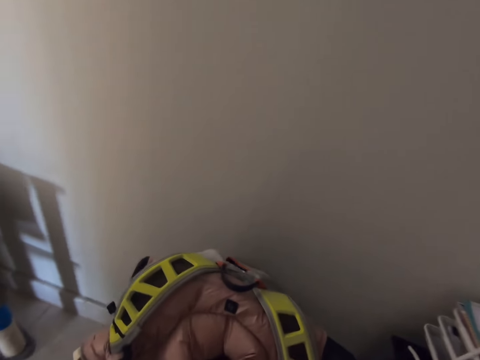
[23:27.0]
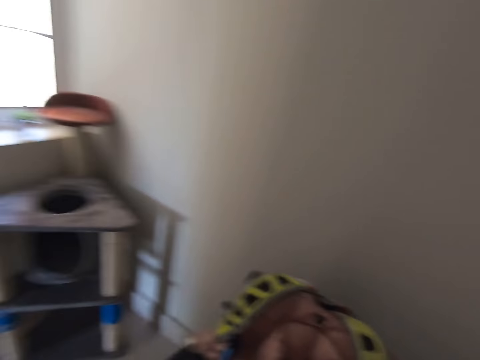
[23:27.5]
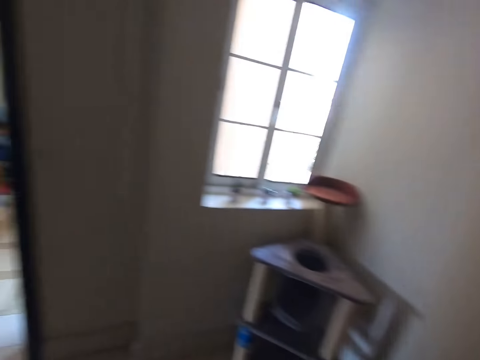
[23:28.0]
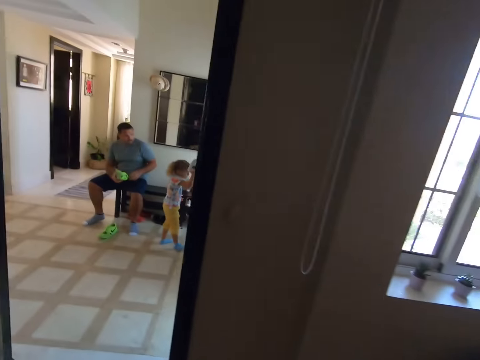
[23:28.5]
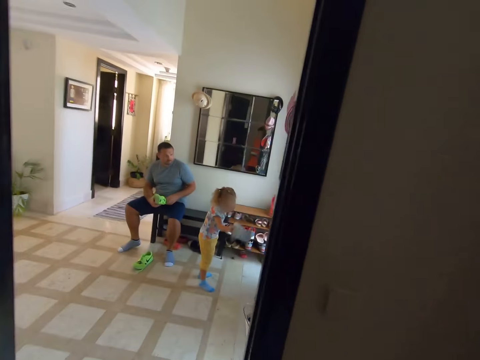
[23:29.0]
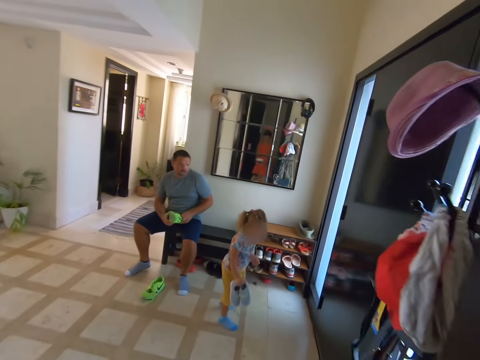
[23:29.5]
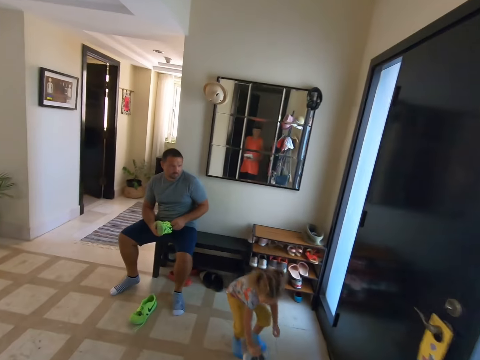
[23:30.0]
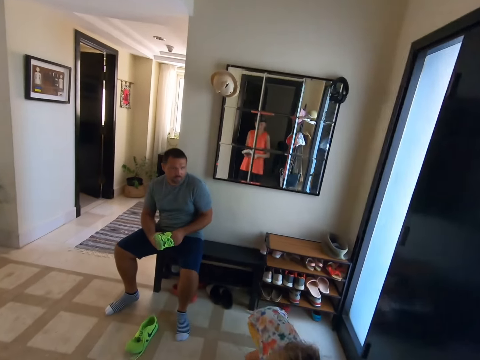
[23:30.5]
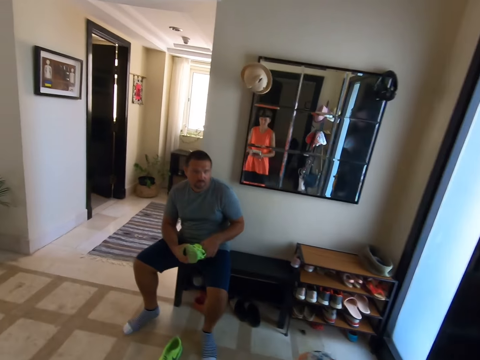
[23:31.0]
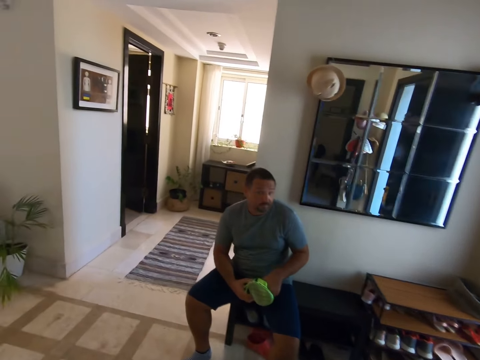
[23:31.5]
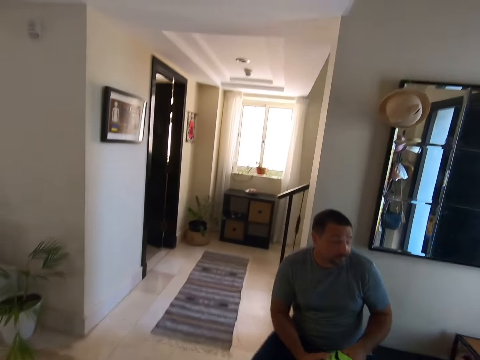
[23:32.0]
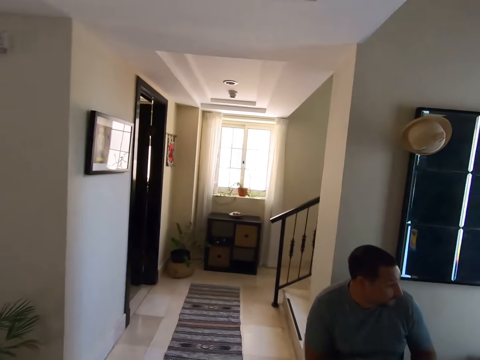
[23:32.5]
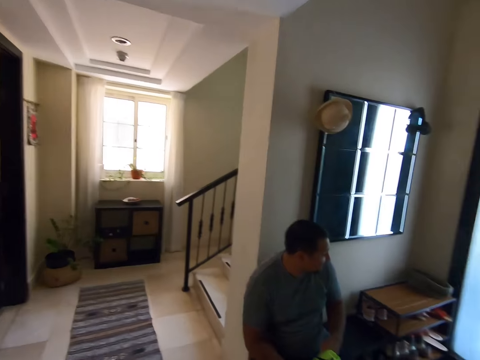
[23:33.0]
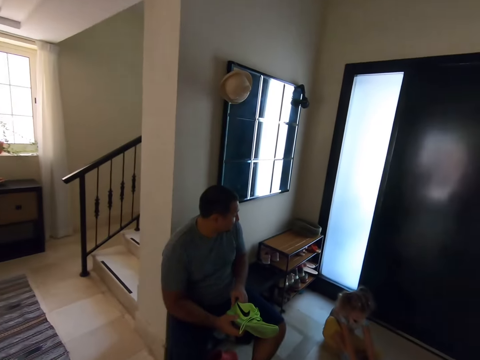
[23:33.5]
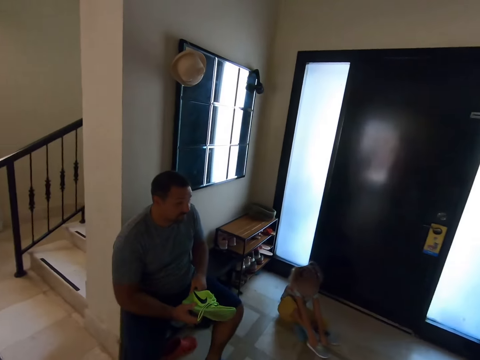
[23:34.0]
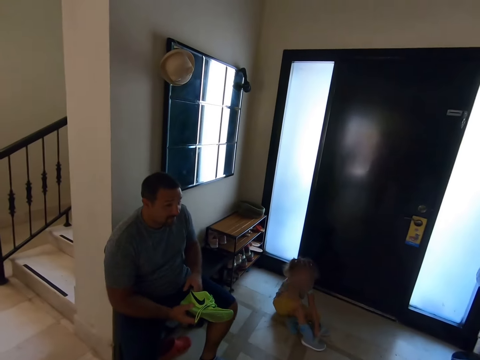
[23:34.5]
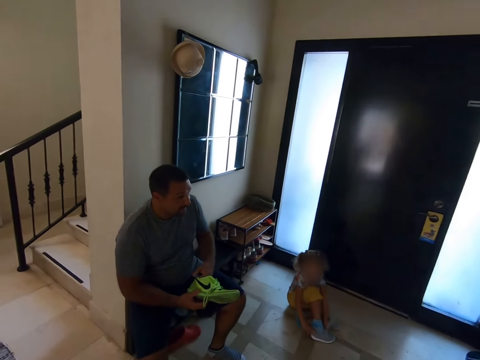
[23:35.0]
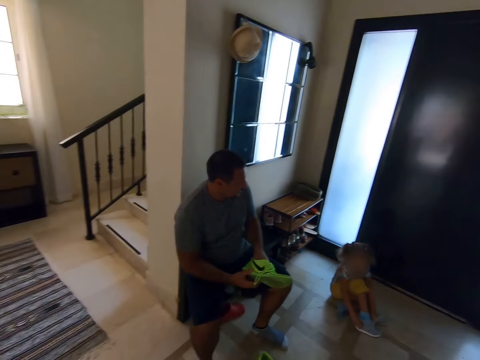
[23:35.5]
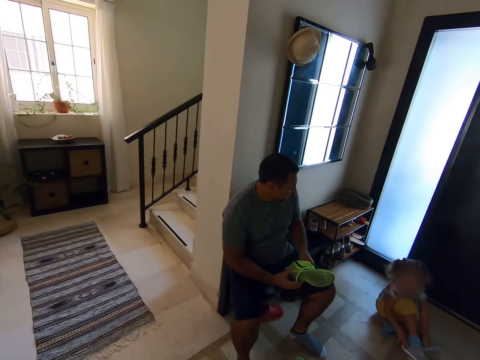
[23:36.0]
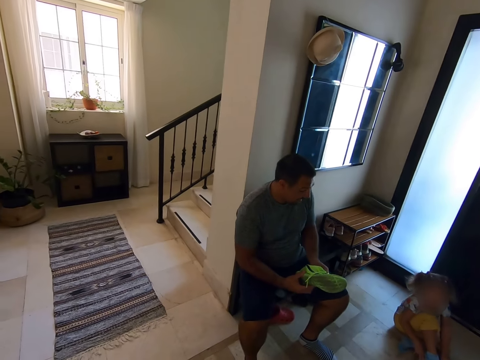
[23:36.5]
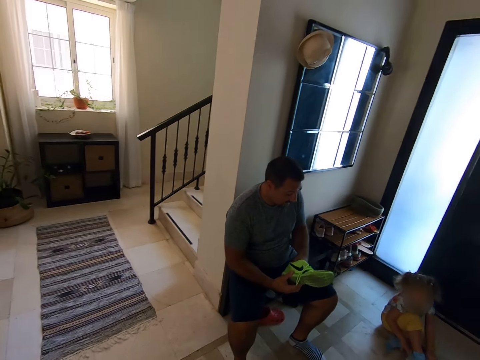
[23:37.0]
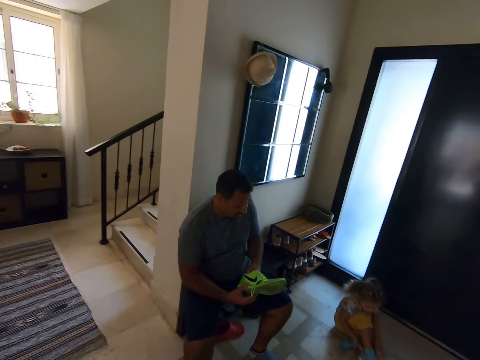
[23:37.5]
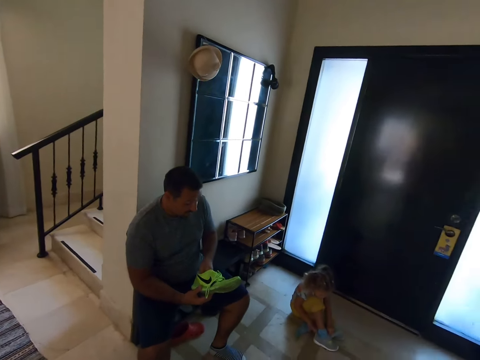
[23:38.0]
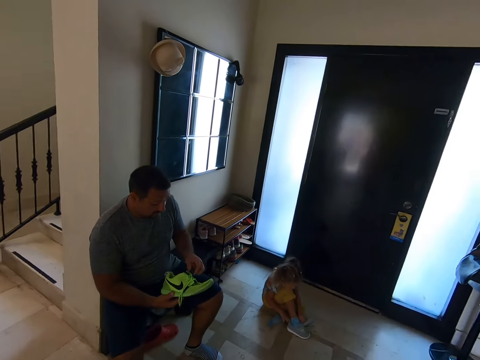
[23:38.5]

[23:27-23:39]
The camera wearer picks up something. They walk around the house. They look at a man. A person makes the shoe. The camera wearer converses with the man.

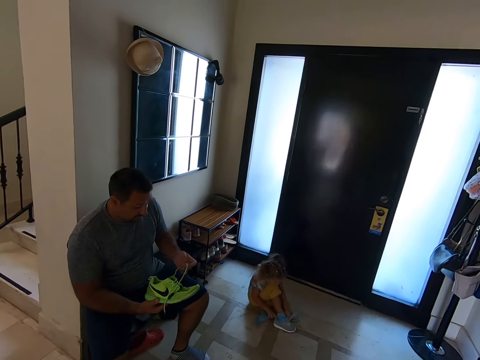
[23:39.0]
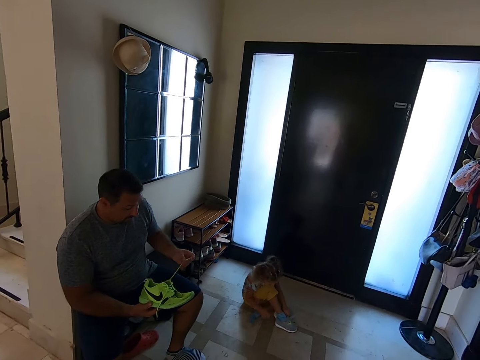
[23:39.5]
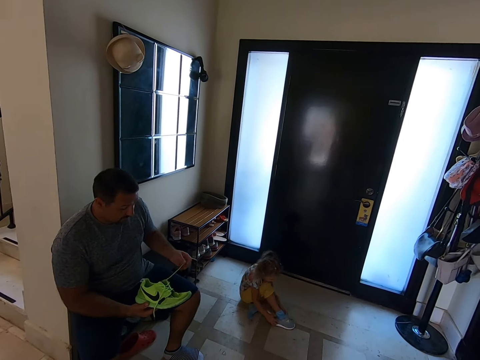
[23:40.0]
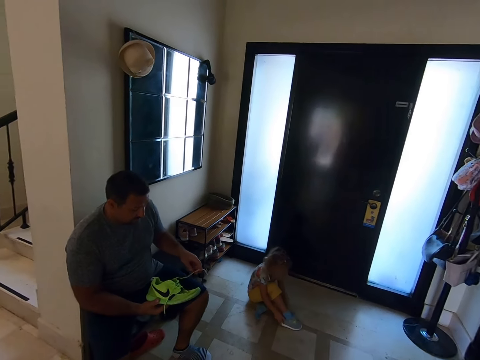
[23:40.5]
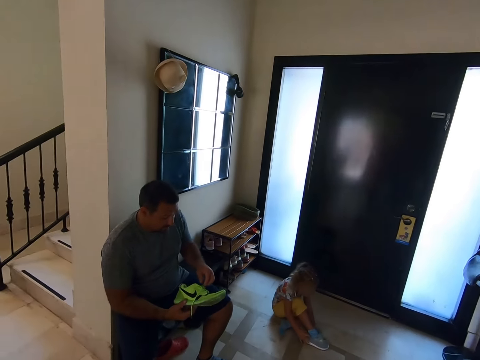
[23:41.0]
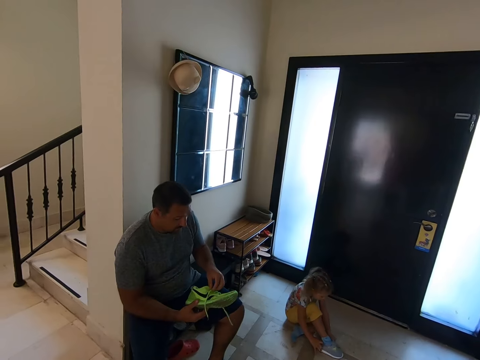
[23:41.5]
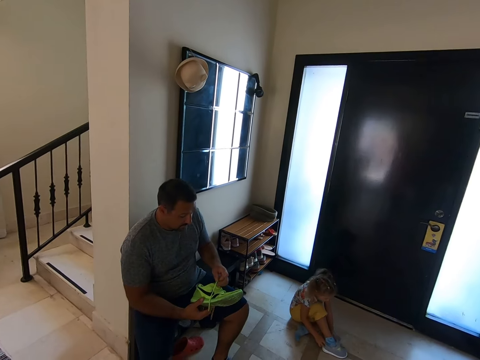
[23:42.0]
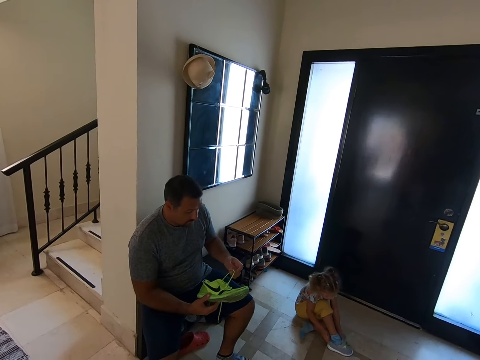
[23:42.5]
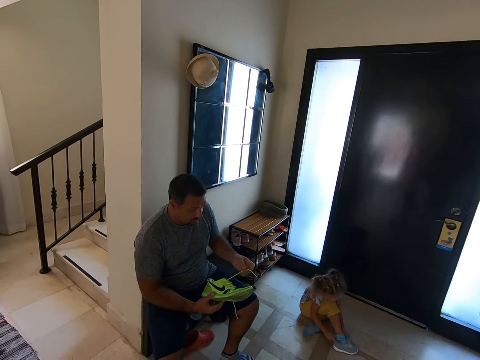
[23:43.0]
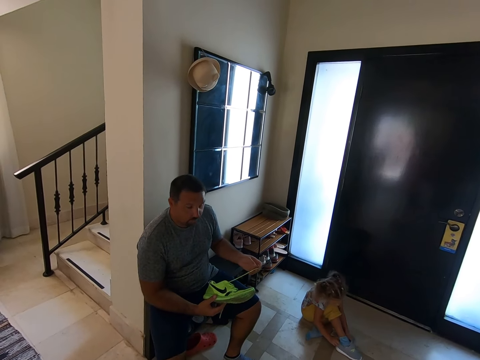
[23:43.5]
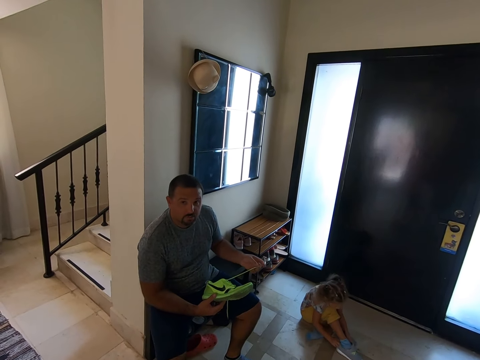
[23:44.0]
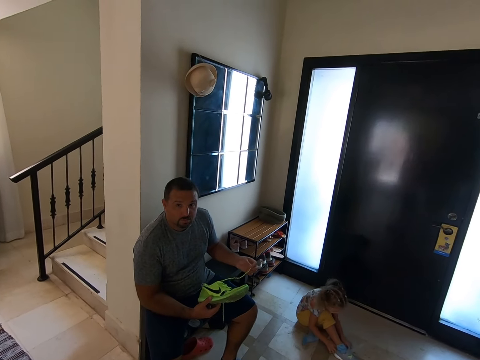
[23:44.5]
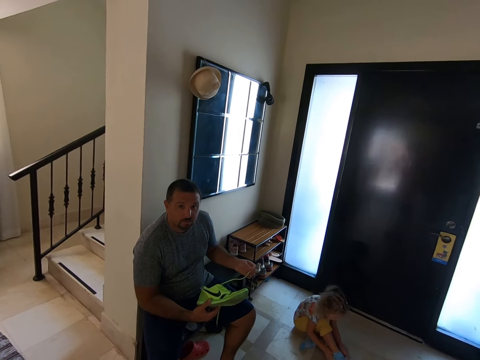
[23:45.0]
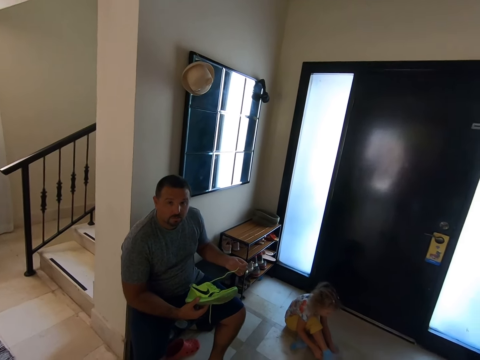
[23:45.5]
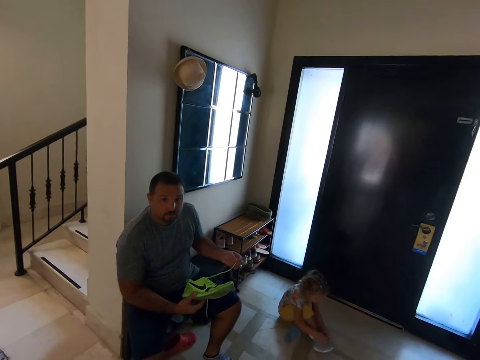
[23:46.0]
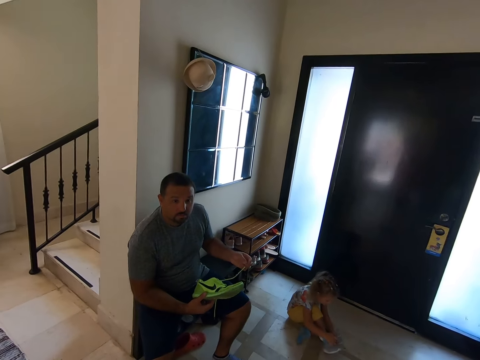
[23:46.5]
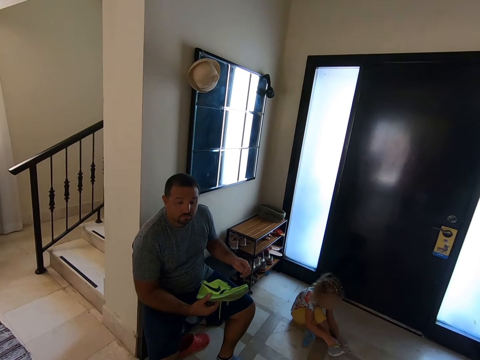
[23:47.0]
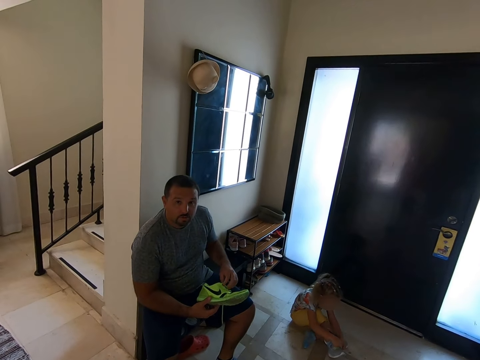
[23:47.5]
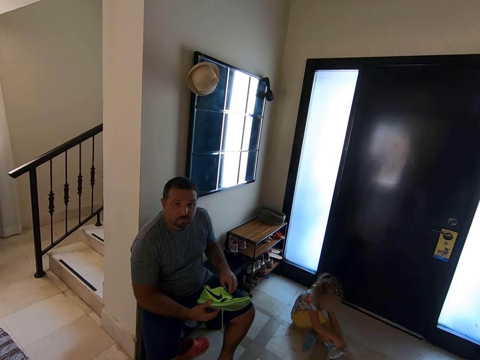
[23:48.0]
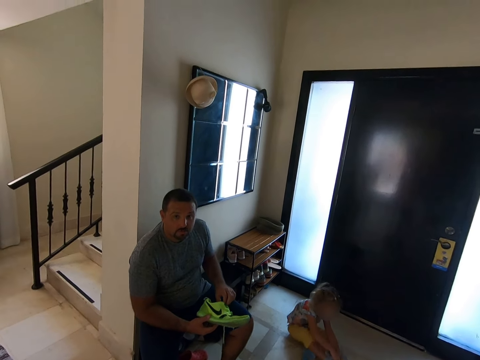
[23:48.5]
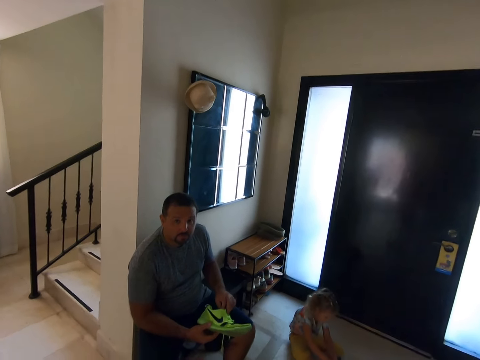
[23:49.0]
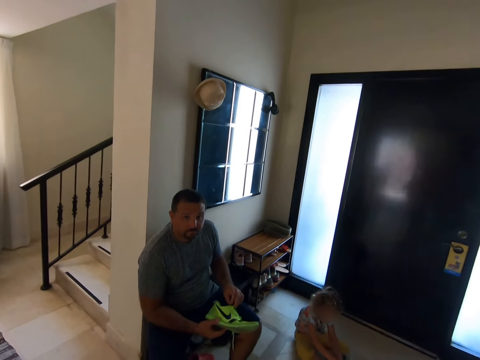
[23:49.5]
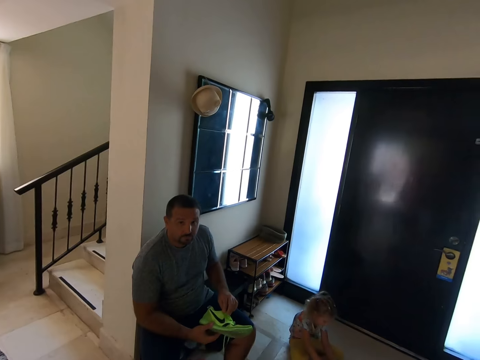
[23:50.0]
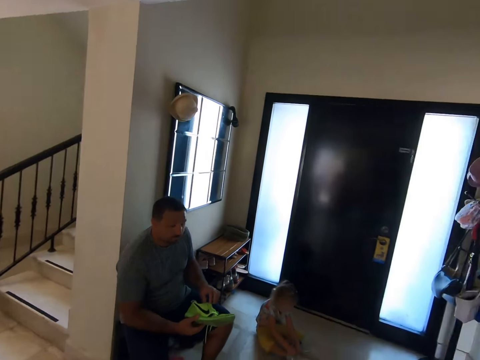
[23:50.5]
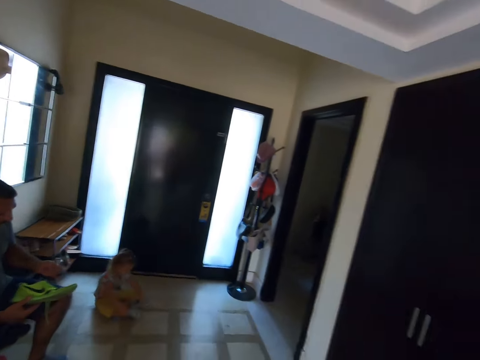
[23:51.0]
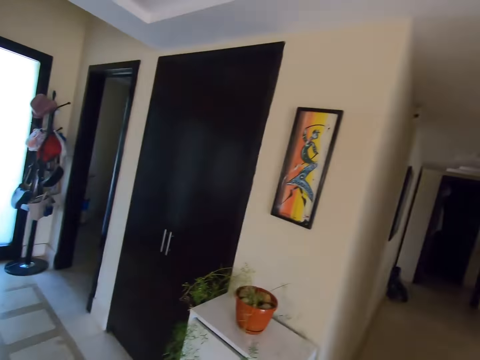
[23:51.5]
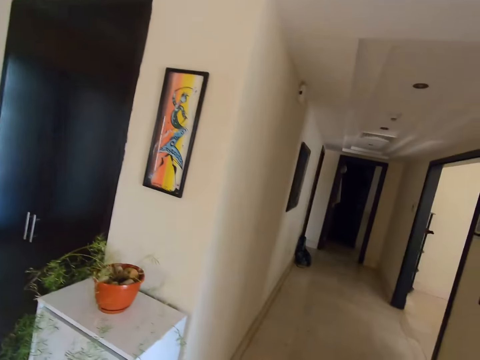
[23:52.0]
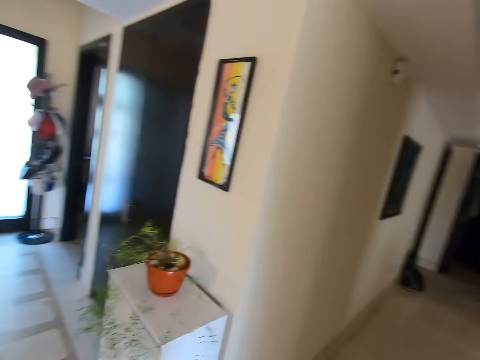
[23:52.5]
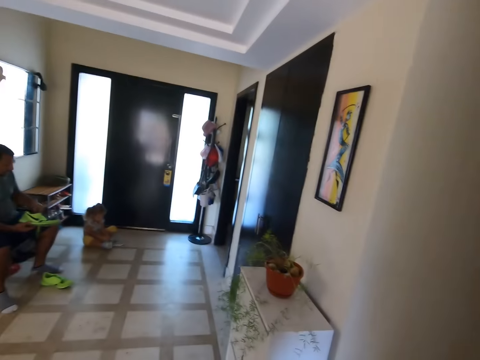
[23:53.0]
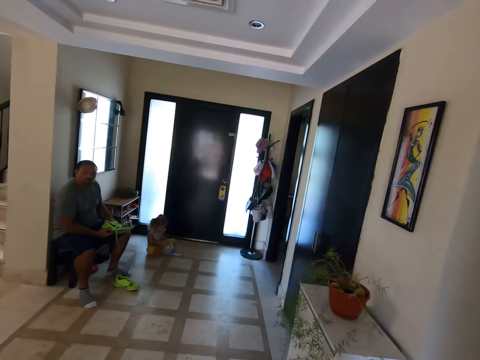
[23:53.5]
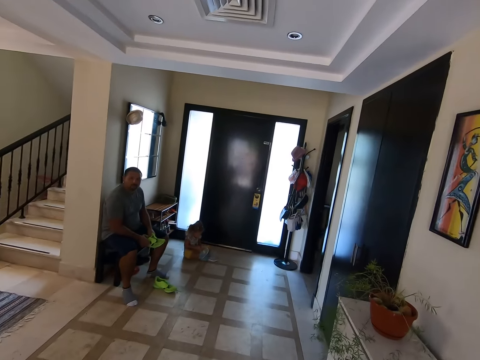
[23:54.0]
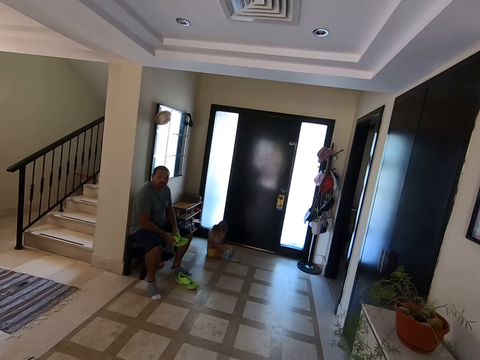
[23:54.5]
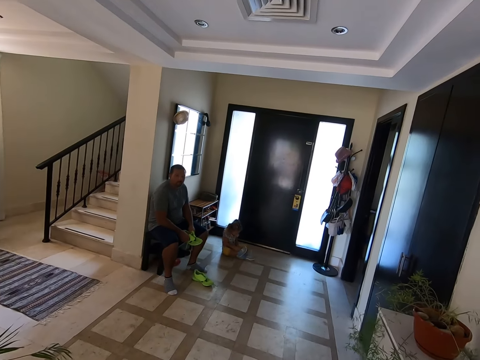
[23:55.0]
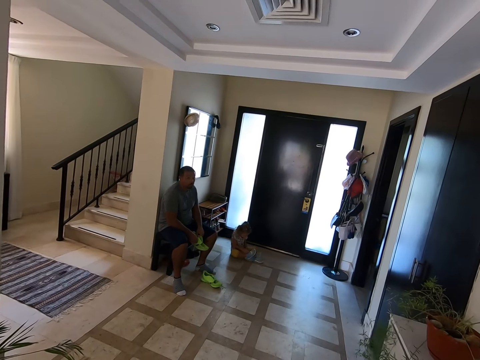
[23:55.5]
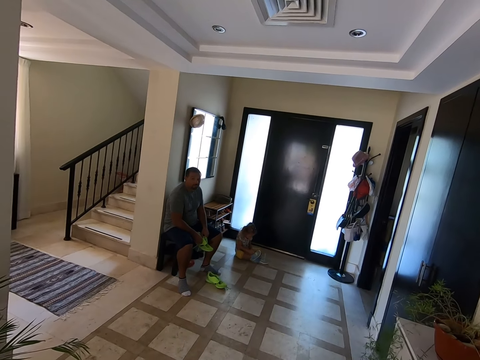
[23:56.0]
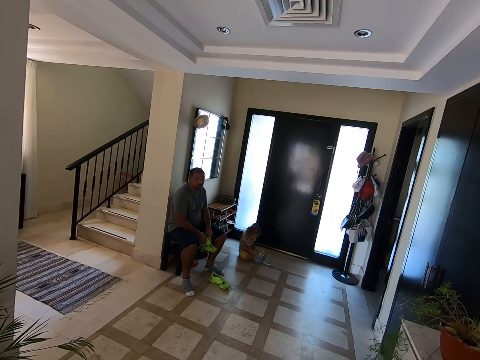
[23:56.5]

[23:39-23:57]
A person wears the shoe. The person converses with the camera wearer. The camera wearer converses with the person. They look around the house. They converse with the person. The person converses with the camera wearer.
